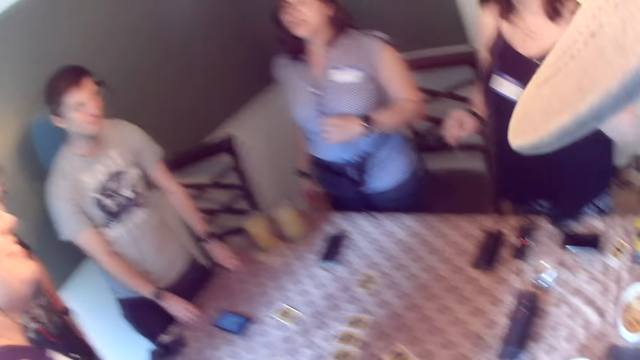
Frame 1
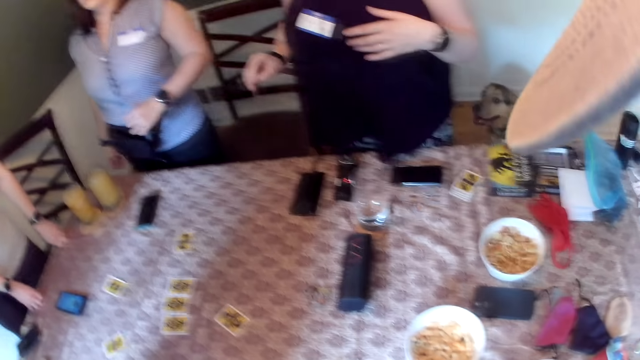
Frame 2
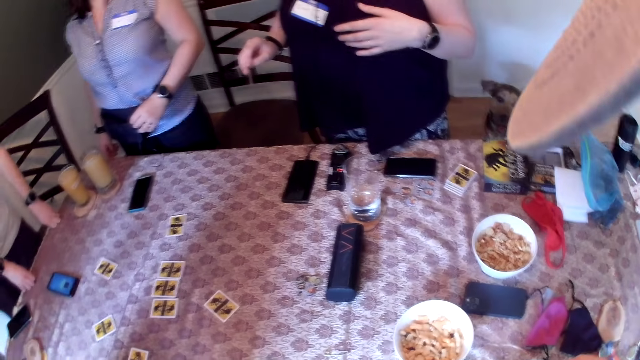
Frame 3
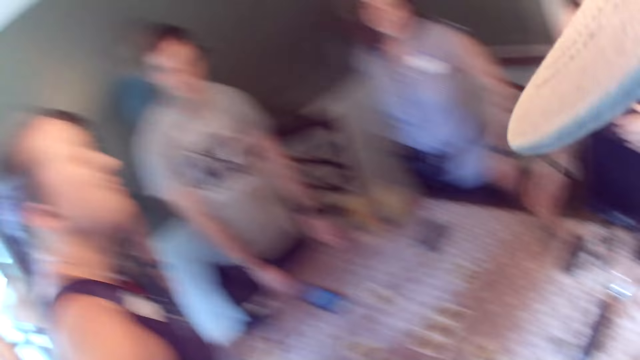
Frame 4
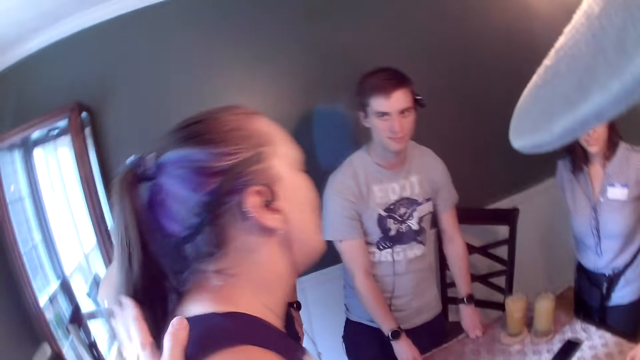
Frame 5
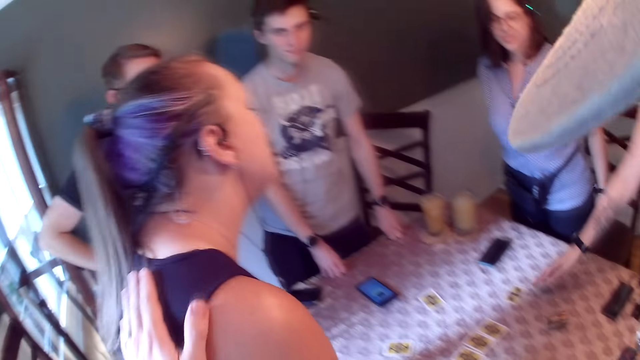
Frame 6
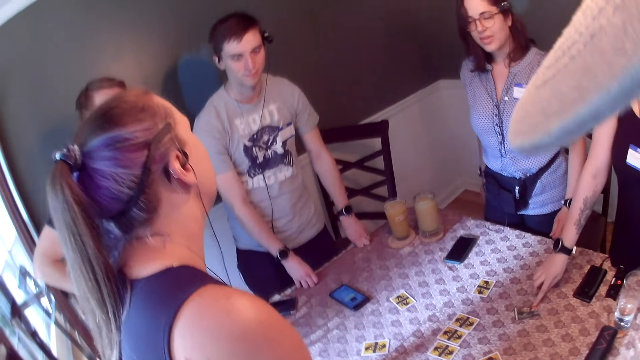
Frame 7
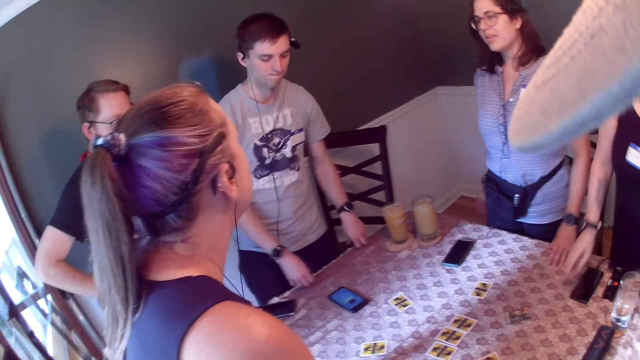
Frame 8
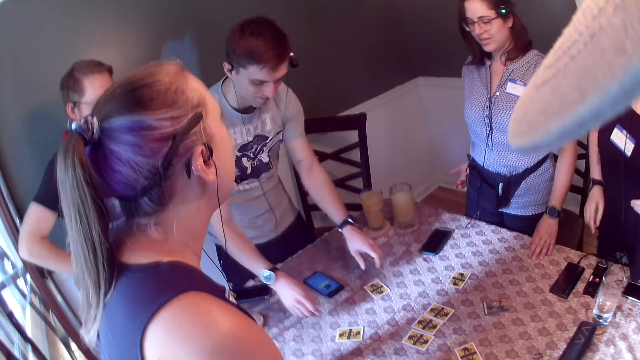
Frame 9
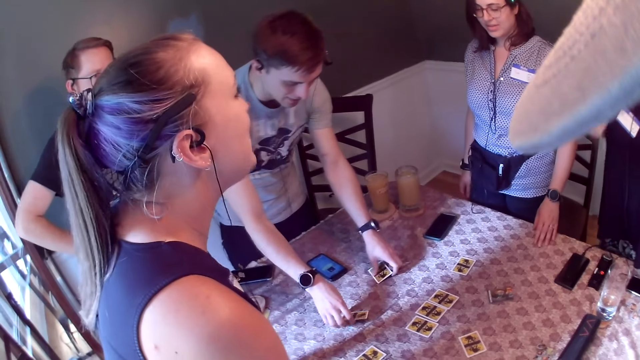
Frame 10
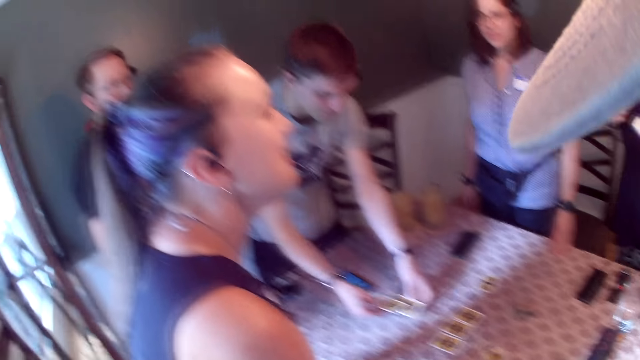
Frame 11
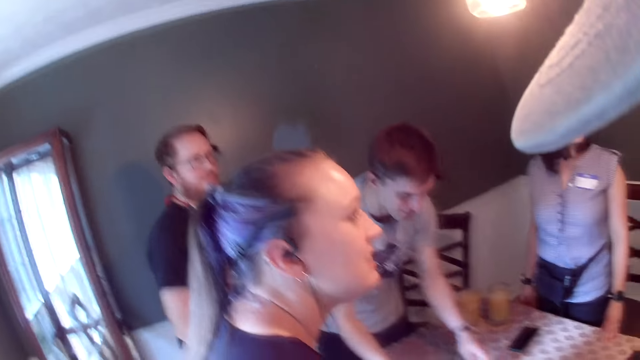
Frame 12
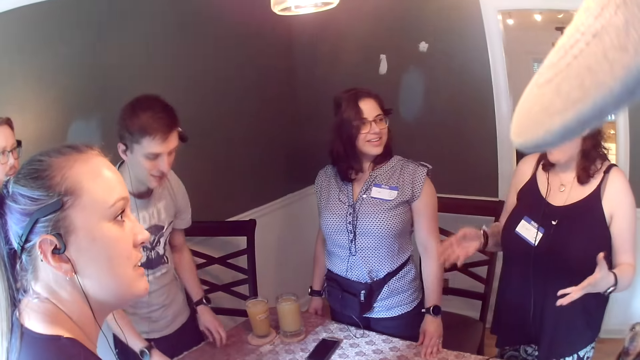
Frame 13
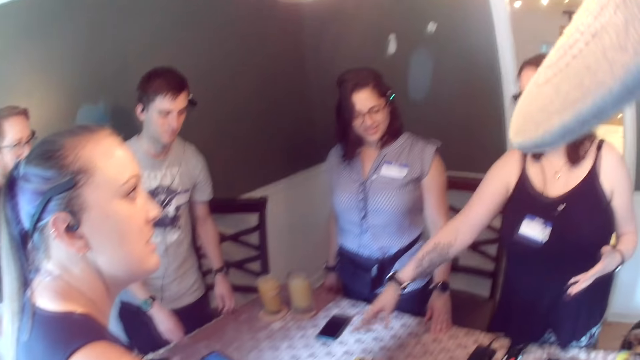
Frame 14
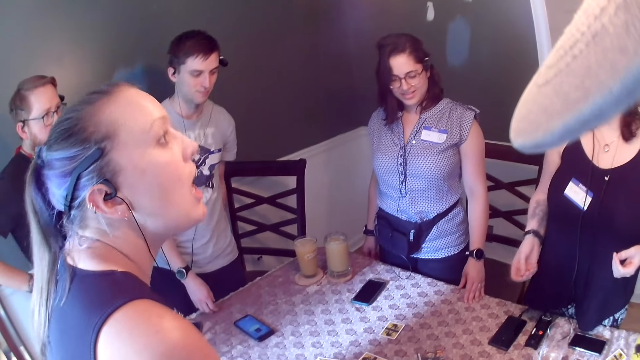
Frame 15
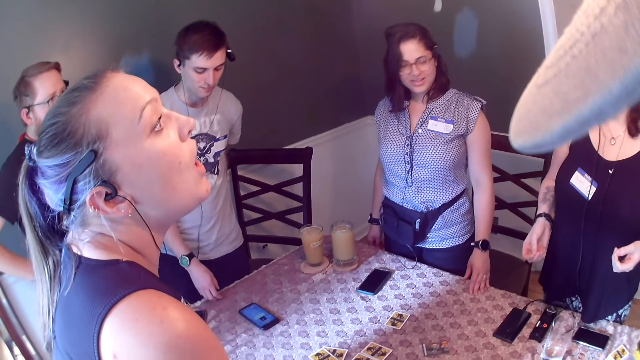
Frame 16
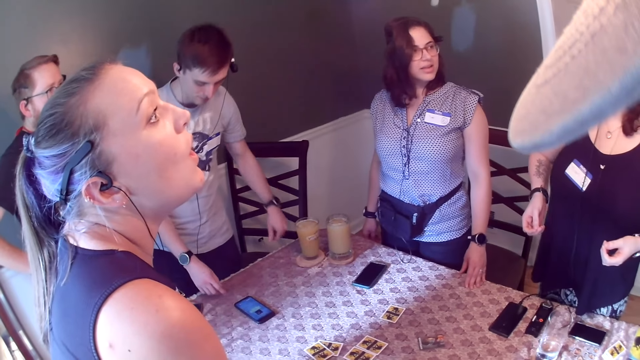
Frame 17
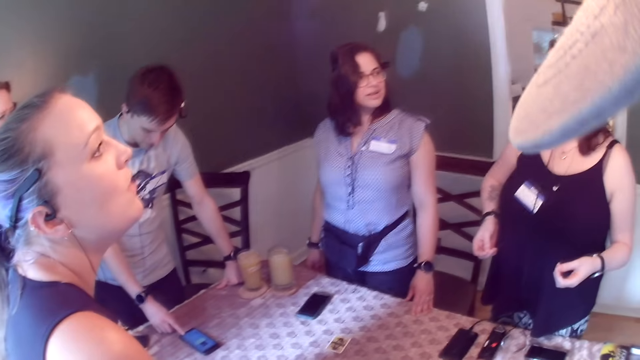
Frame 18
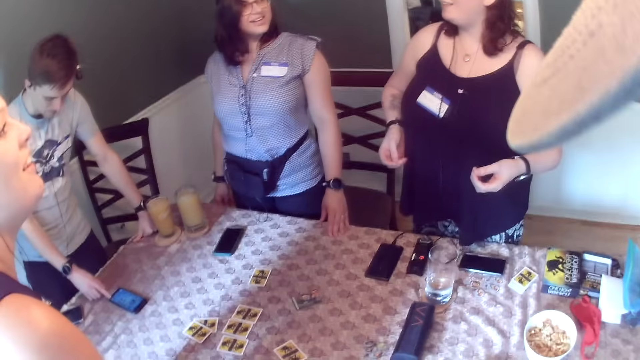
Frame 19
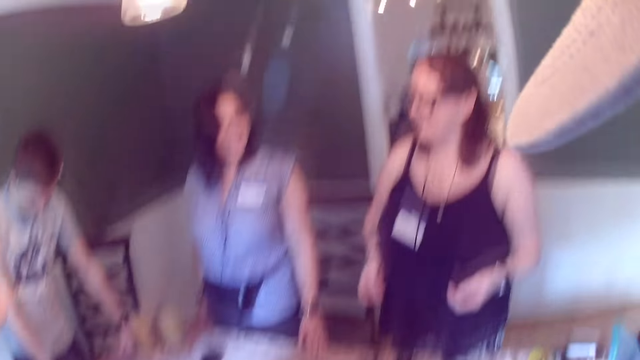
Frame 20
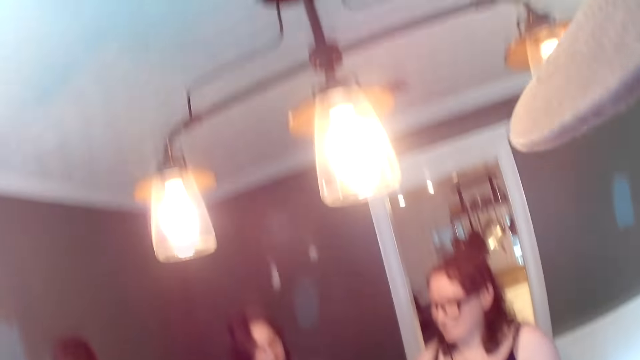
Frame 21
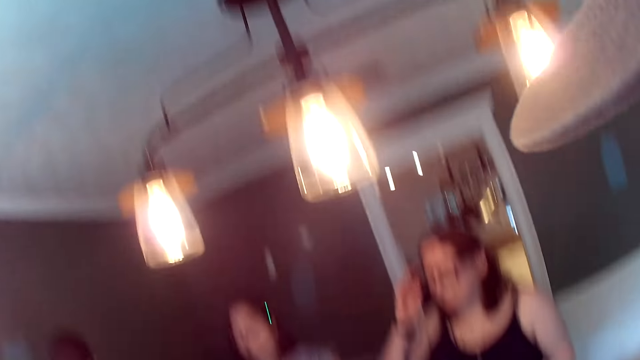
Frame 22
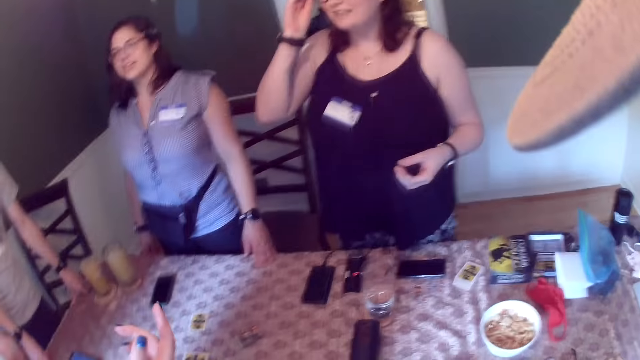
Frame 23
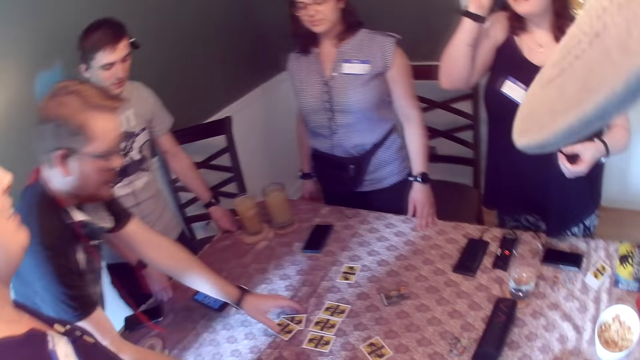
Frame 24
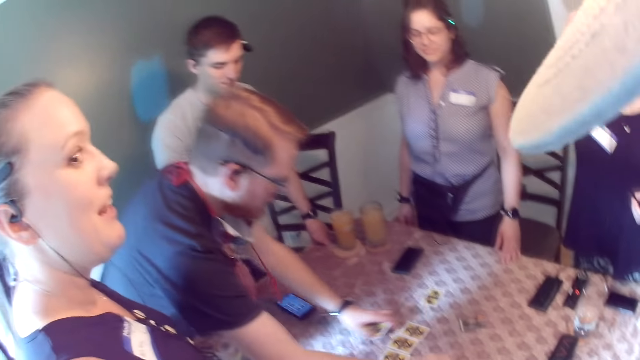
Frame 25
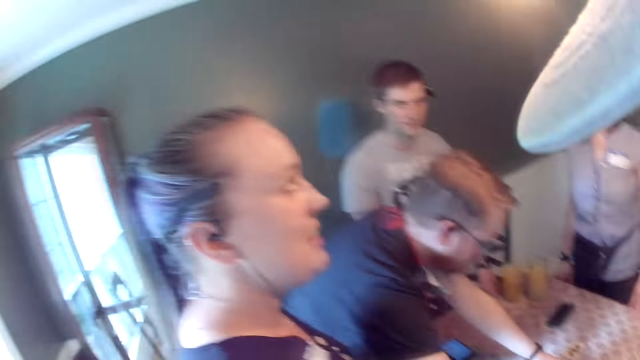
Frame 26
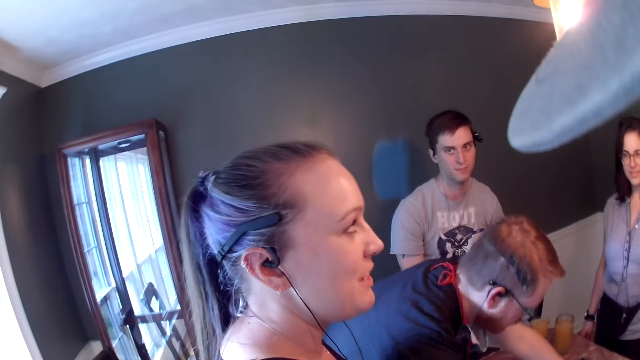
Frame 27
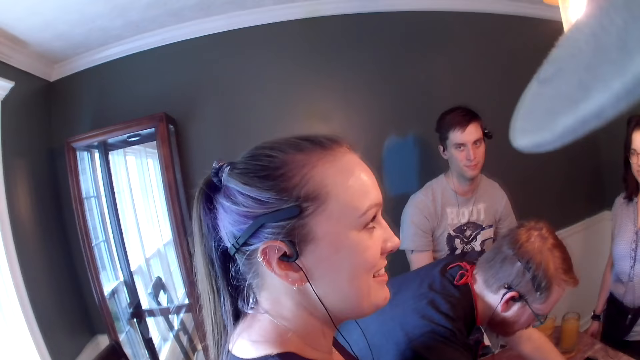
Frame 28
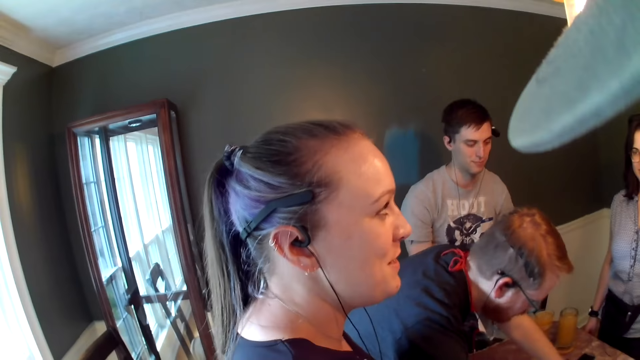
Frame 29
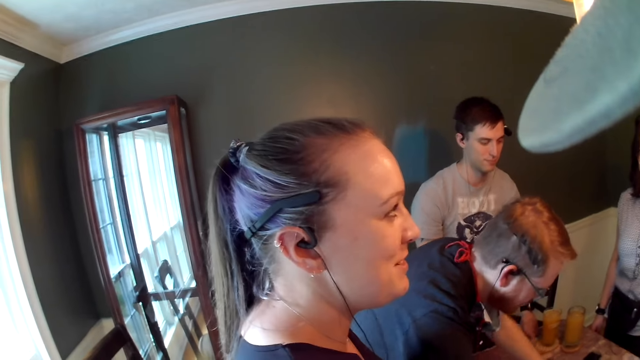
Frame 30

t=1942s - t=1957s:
A man talks to a woman. Another woman drops the card on the dining table with her right hand. The camera wearer taps the first woman's shoulder with his left hand. He holds the first woman's shoulder. The other woman points to a card on the dining table with her left hand. The man picks two cards from the dining table with both hands. The other woman converses with the first woman. The other woman points to the dining table with her right hand. The man places both hands on the dining table. The other woman touches her hair with her right hand. Another man picks some cards from the dining table with both hands.

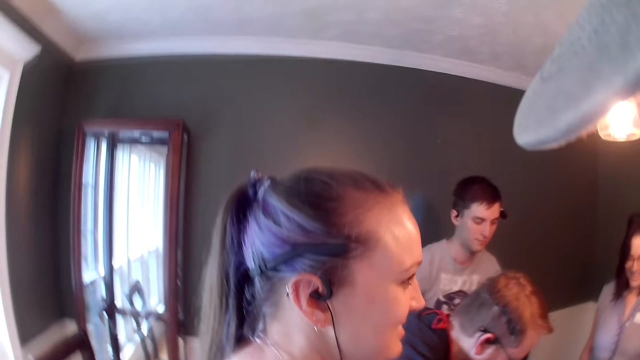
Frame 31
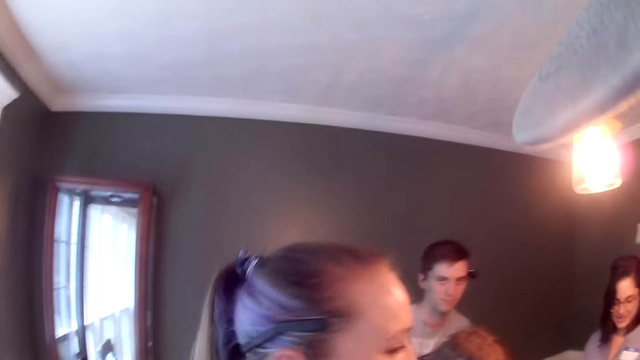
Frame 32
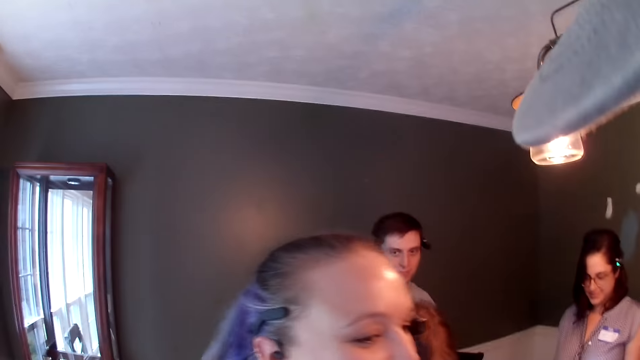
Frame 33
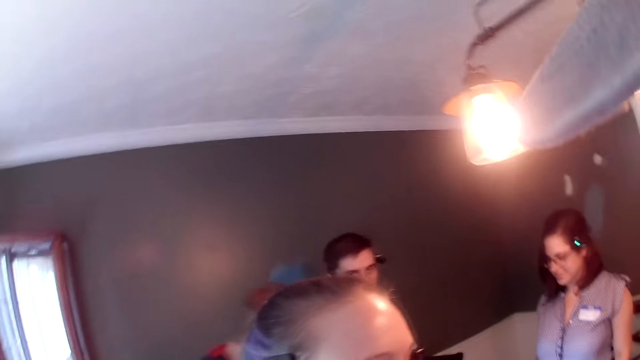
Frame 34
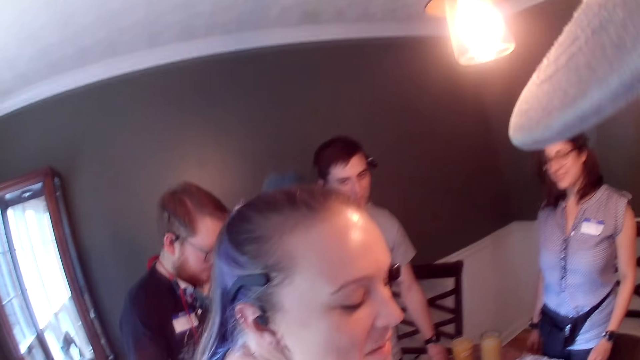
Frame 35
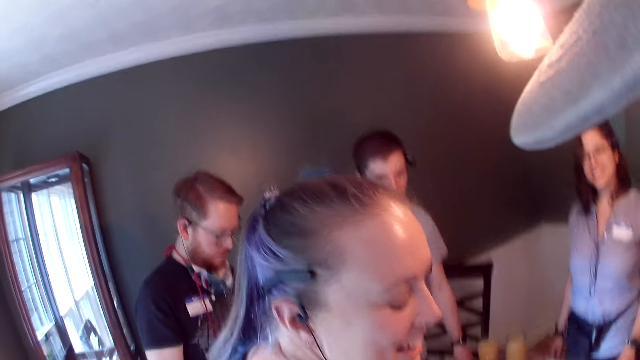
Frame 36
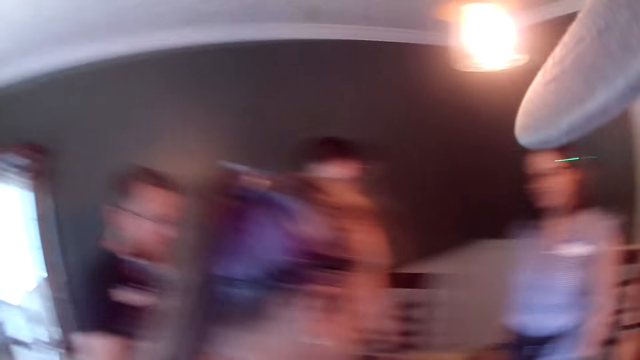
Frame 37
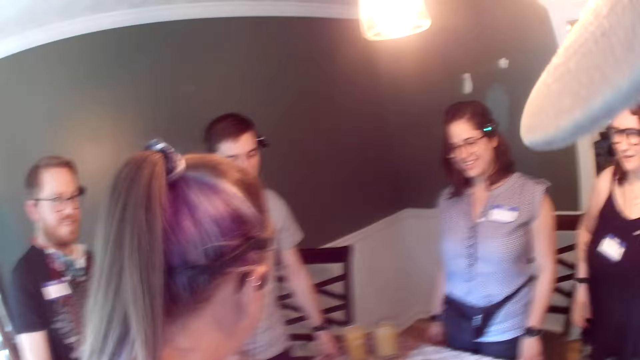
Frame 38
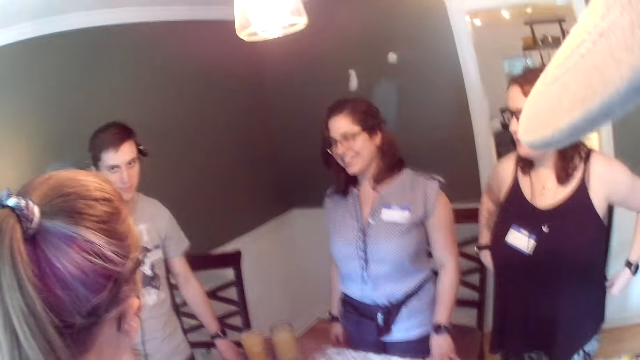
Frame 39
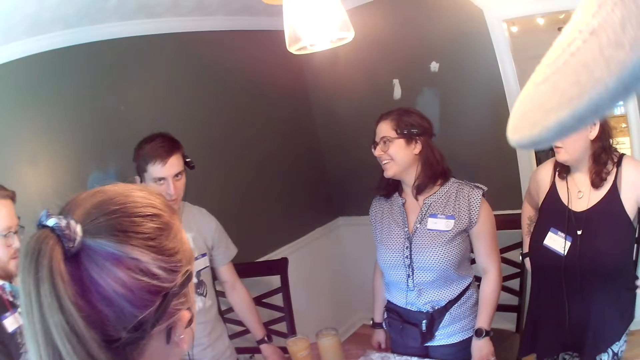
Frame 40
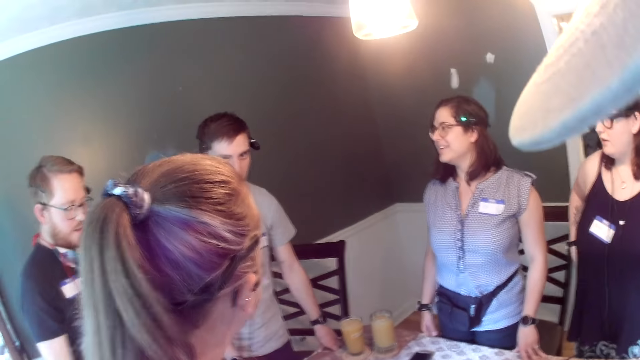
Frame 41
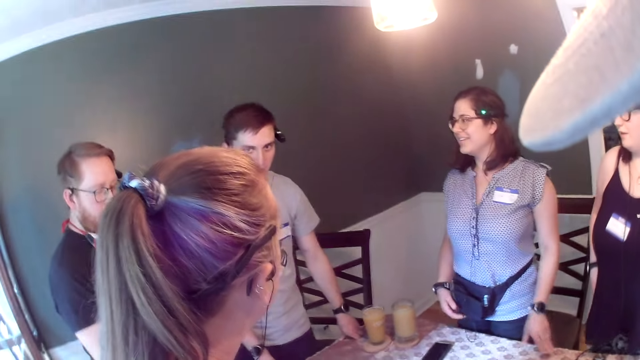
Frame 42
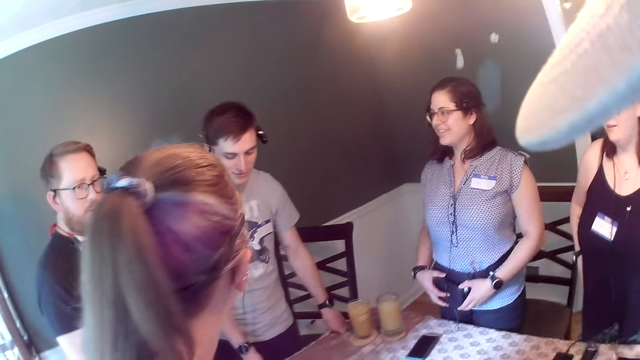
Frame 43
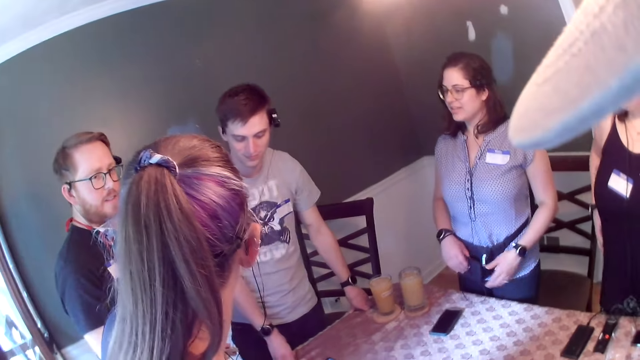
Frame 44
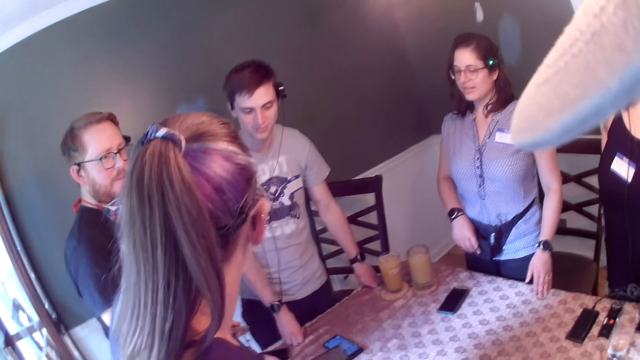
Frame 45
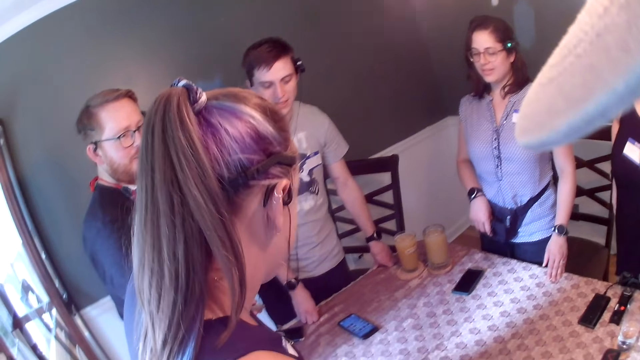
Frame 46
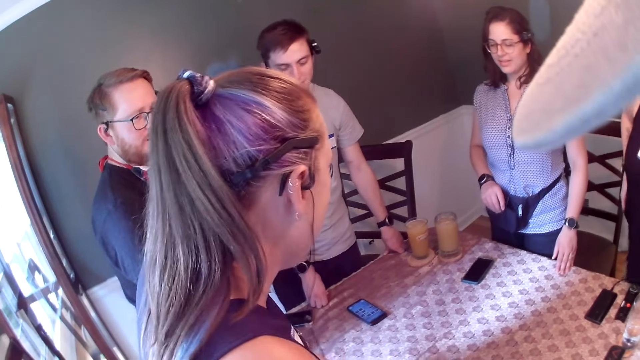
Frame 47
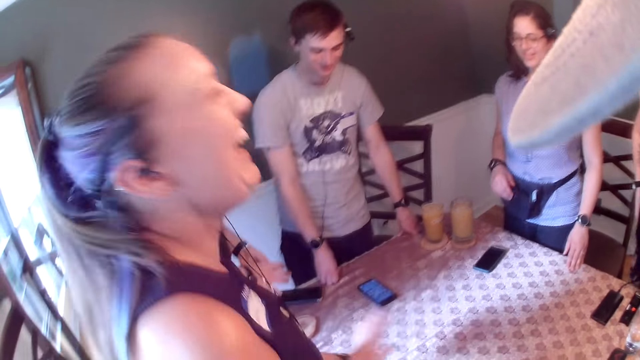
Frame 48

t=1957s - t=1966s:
A man talks to a woman. Another woman adjusts her pants with both hands. A third woman touches her waist bag with her right hand. The third woman touches her waist bag with both hands. Another man talks to the group of people. The third woman adjusts her waist bag with her right hand and places her left hand on the dining table.
